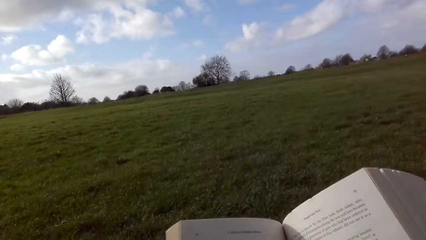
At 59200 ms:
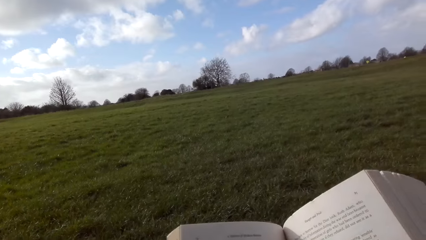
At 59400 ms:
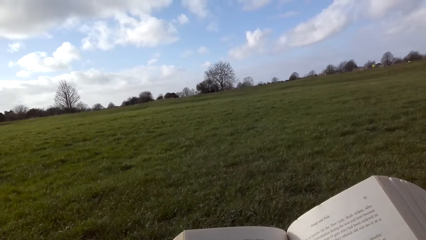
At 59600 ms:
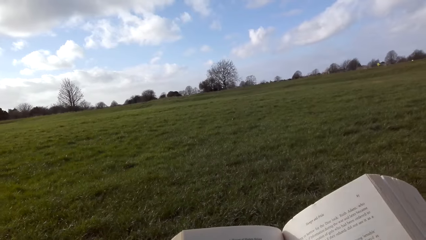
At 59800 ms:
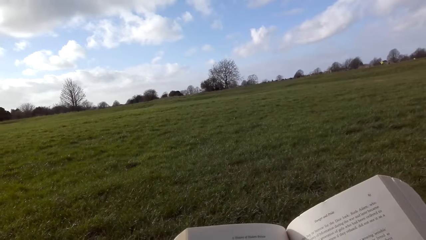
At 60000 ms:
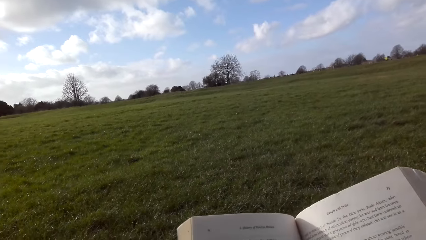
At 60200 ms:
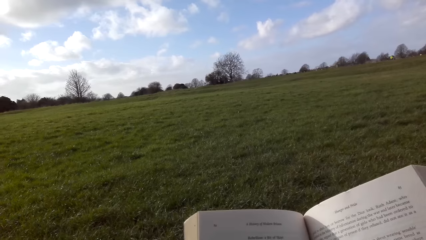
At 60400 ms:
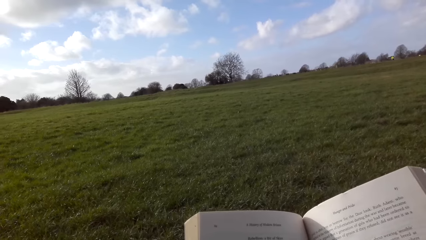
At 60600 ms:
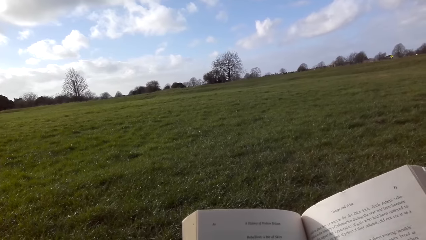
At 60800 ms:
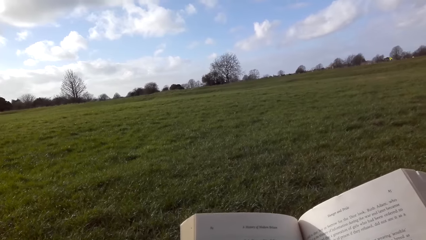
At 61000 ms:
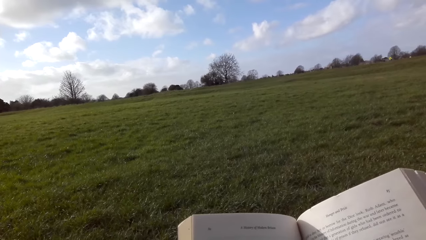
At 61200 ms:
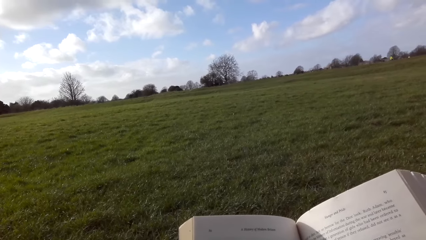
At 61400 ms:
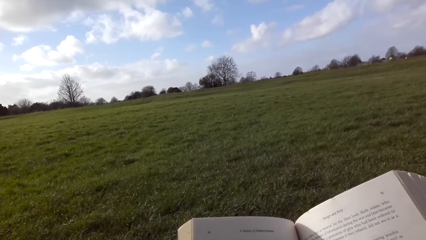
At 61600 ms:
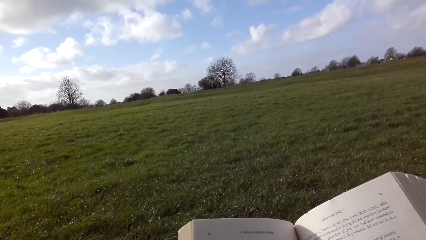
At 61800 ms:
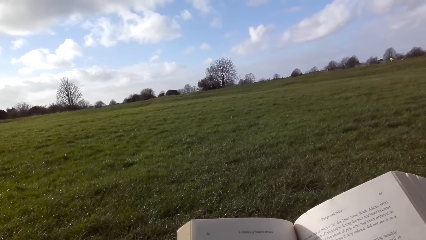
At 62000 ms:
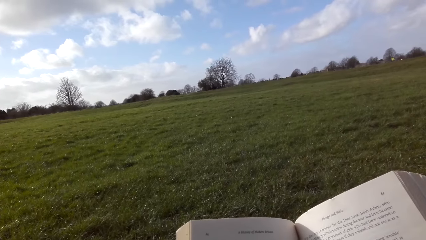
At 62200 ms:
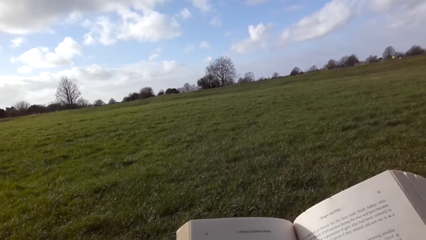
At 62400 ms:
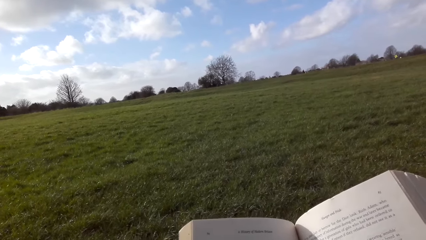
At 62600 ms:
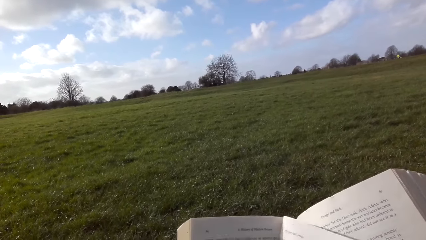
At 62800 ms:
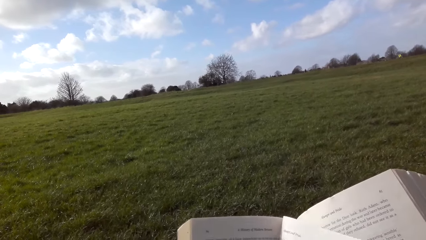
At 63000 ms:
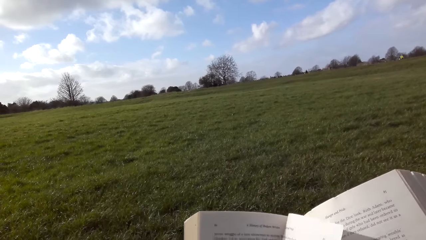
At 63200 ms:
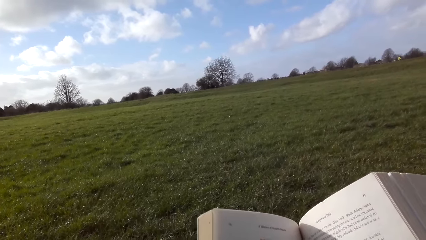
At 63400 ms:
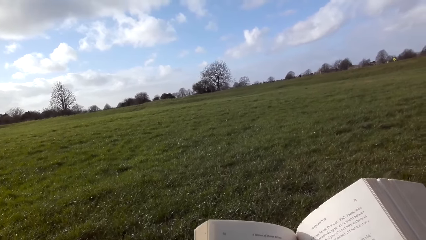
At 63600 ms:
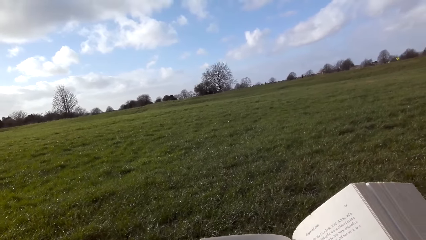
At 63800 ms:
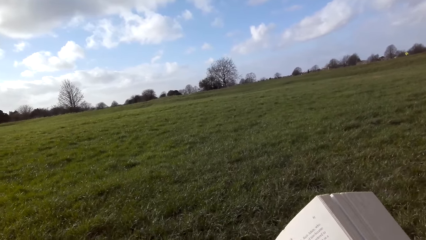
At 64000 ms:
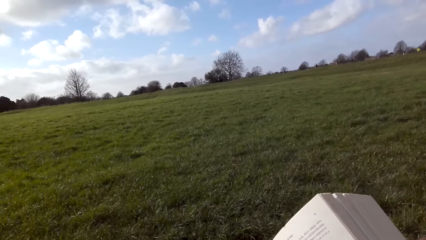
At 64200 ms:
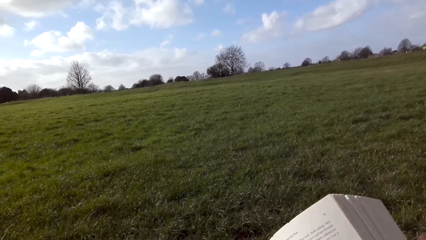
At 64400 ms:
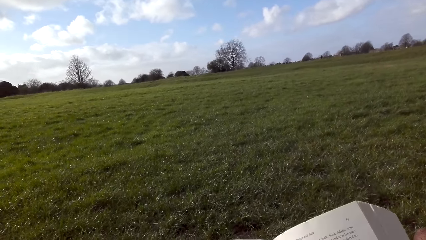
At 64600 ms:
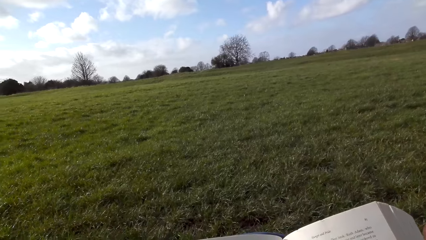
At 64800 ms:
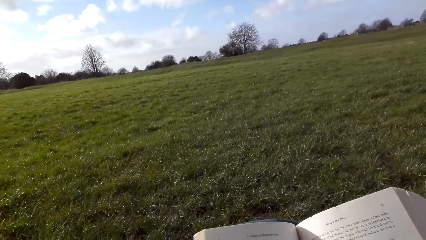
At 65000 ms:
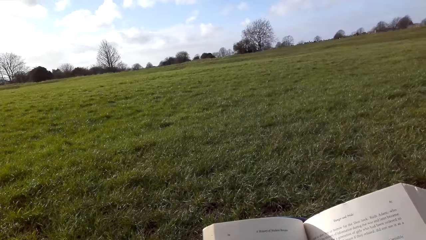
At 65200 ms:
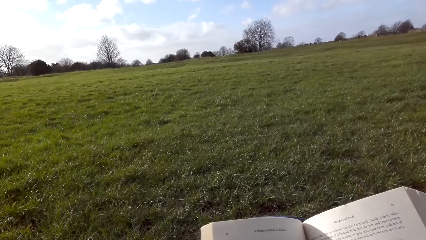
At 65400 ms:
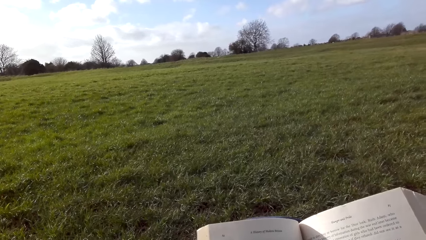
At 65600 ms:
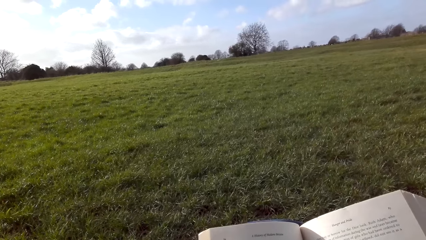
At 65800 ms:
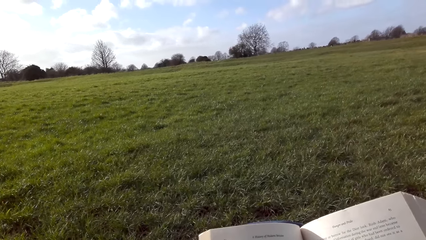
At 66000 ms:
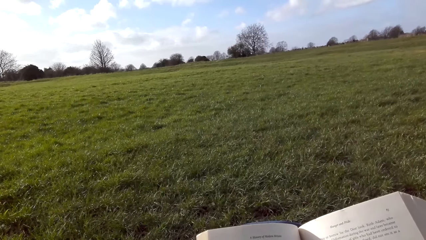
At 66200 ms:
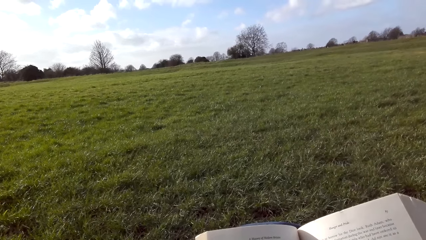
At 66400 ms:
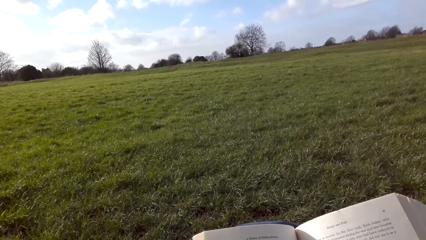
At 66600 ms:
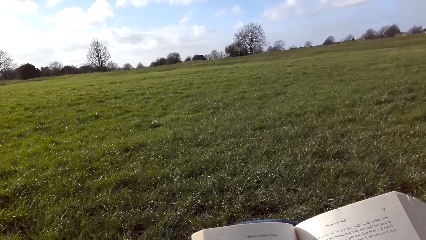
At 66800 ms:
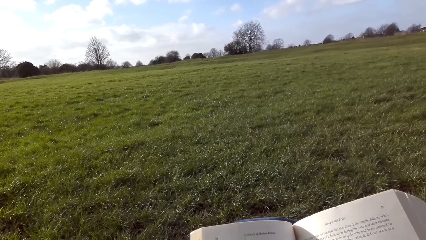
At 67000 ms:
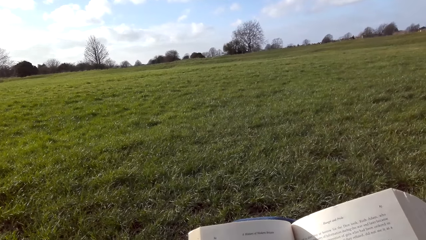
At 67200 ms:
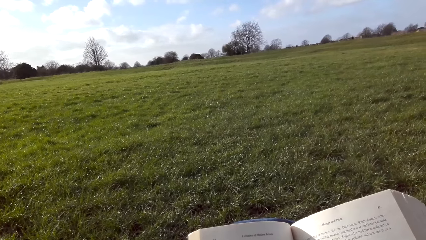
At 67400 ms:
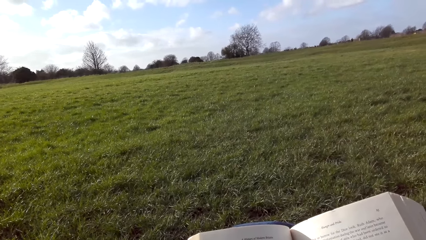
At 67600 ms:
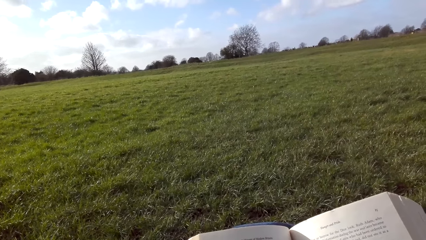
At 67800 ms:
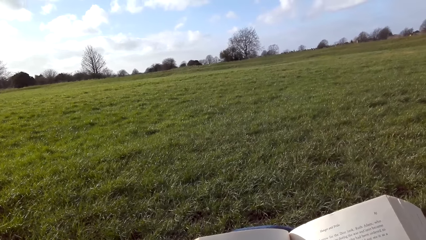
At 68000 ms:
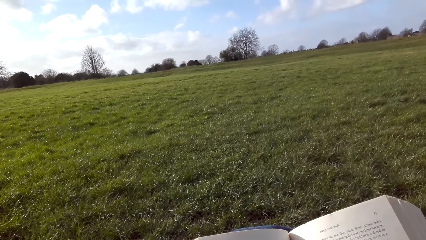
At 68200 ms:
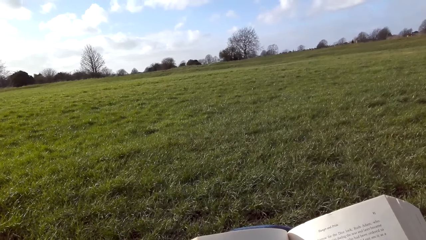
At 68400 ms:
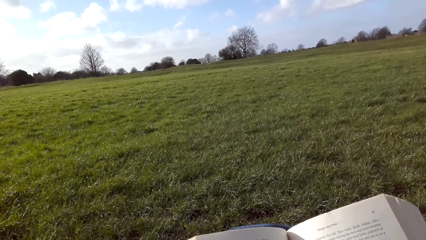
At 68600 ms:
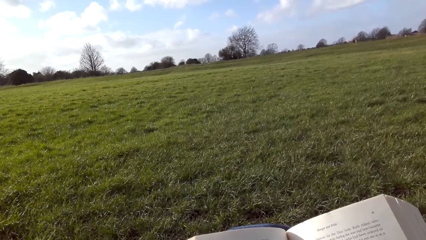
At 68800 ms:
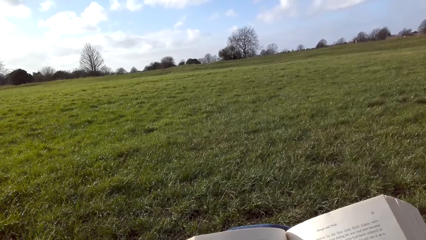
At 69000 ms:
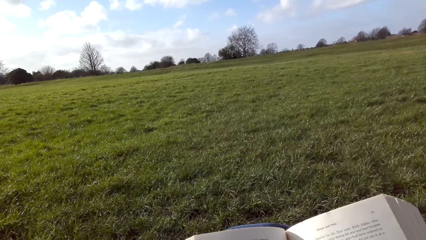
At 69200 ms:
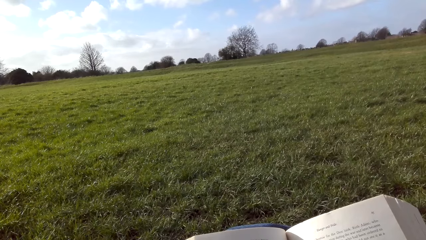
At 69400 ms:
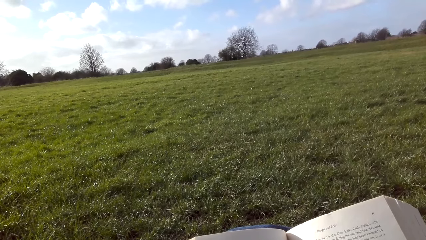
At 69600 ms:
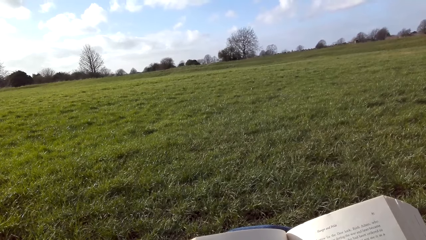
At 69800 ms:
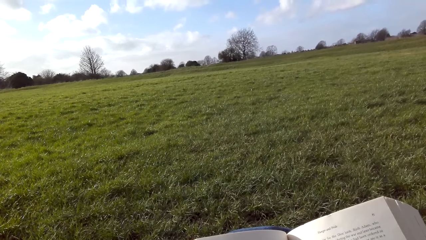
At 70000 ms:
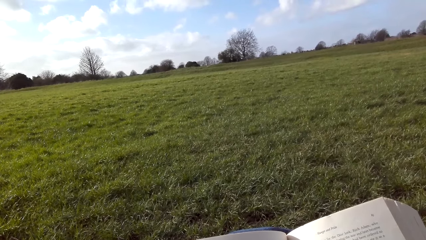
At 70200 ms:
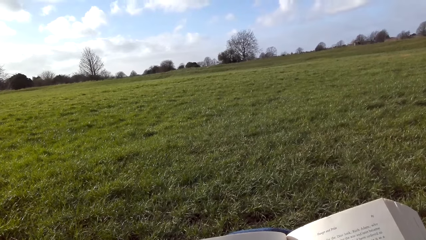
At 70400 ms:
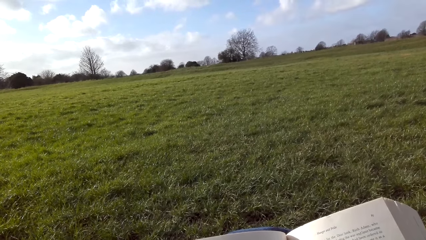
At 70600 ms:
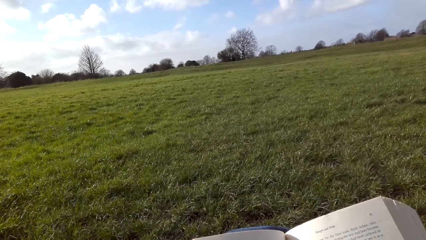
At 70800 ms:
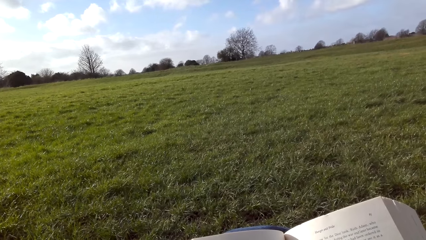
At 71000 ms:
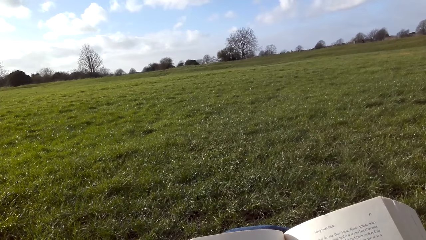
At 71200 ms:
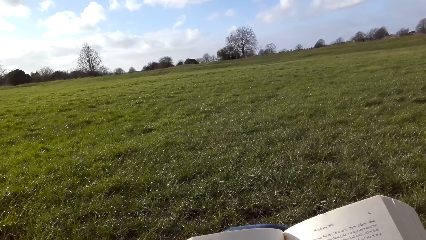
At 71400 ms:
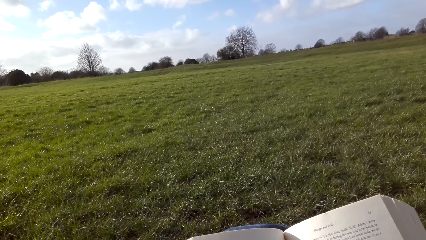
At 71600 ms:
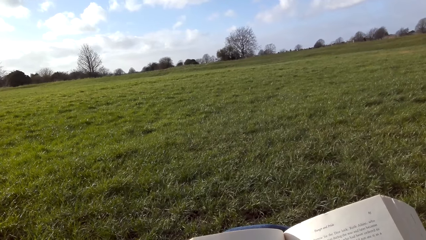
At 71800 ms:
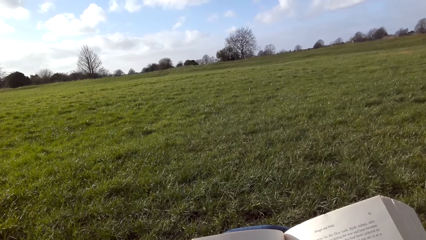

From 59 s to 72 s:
The camera wearer flips the book. They read the book.

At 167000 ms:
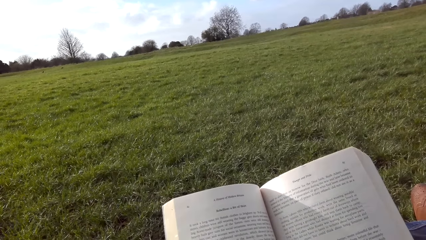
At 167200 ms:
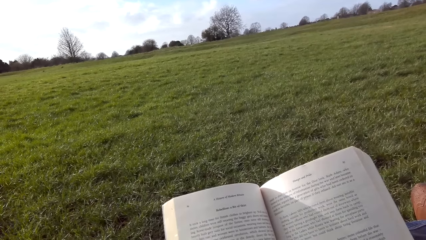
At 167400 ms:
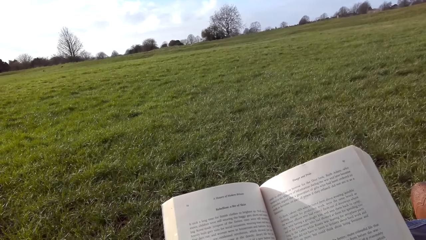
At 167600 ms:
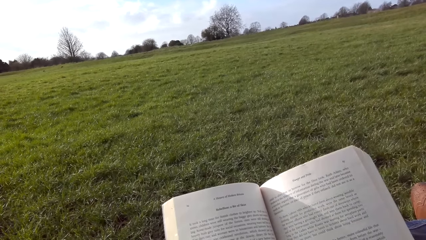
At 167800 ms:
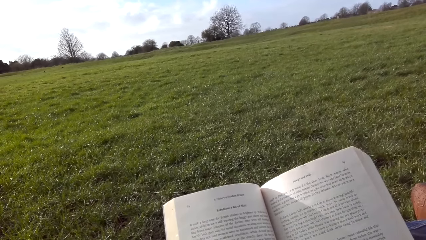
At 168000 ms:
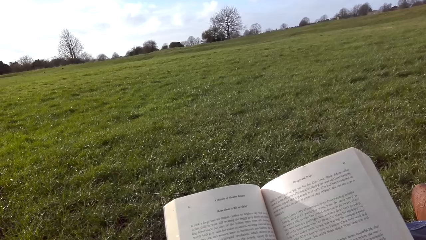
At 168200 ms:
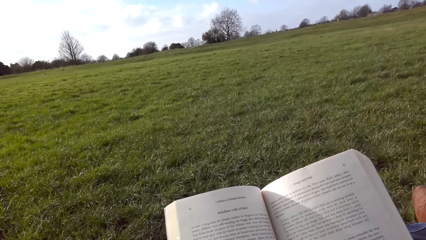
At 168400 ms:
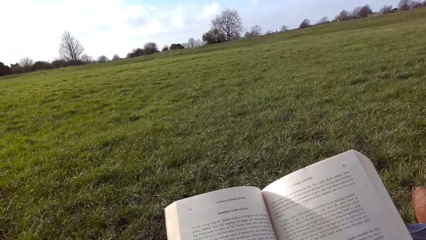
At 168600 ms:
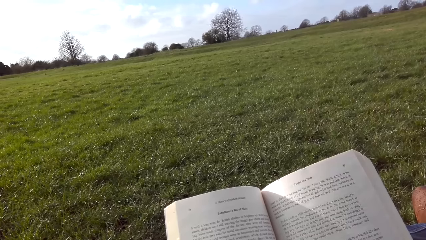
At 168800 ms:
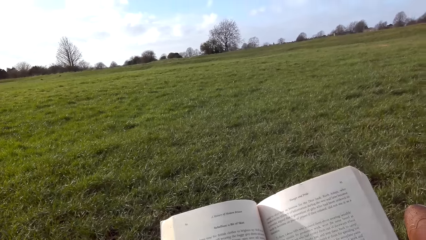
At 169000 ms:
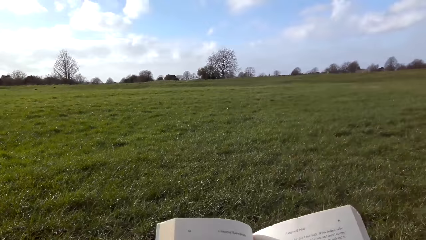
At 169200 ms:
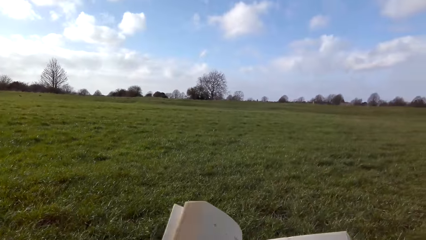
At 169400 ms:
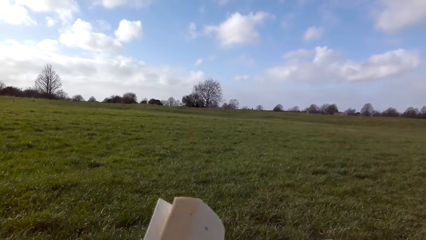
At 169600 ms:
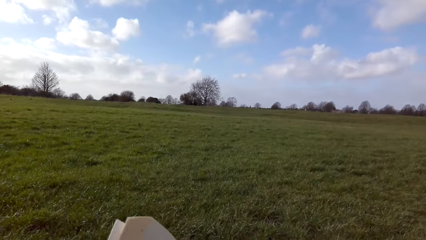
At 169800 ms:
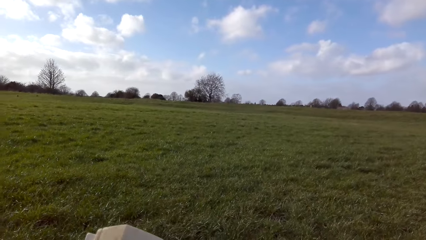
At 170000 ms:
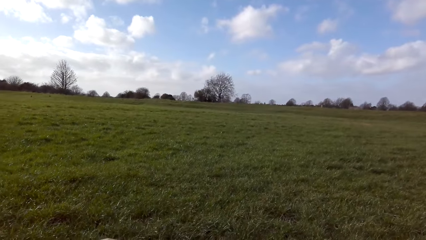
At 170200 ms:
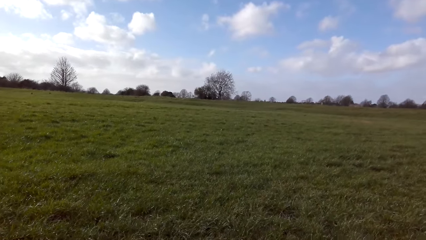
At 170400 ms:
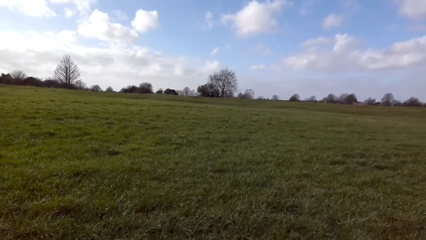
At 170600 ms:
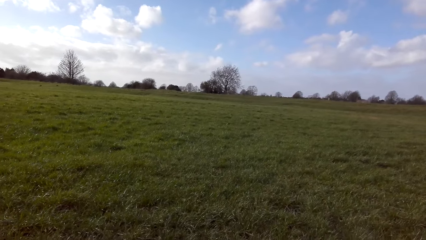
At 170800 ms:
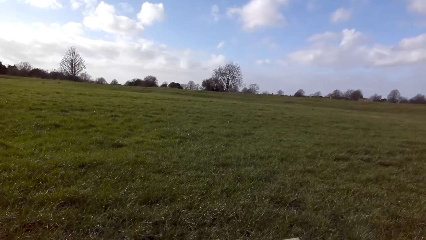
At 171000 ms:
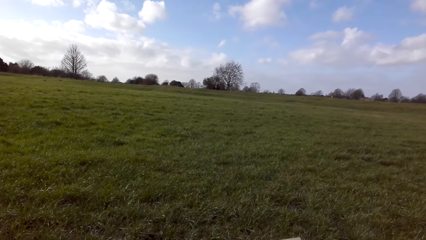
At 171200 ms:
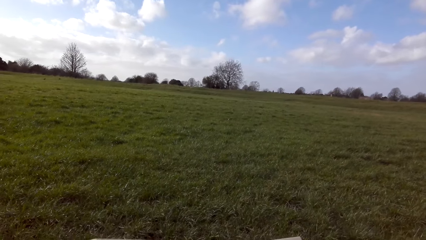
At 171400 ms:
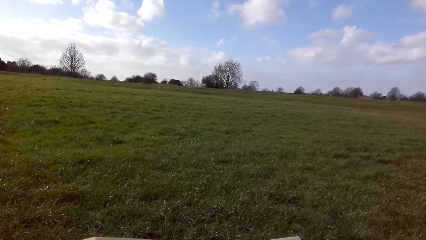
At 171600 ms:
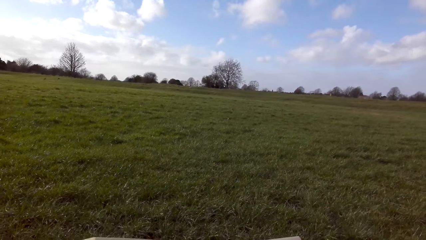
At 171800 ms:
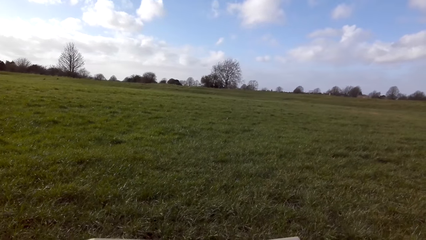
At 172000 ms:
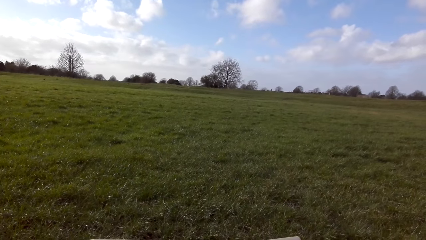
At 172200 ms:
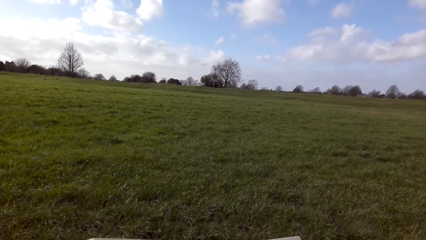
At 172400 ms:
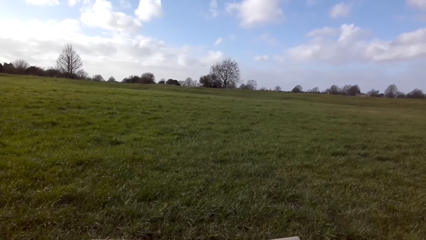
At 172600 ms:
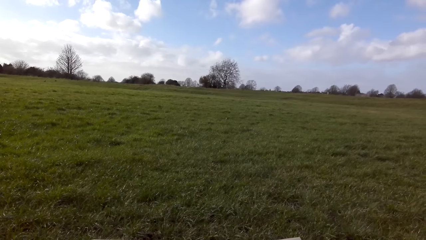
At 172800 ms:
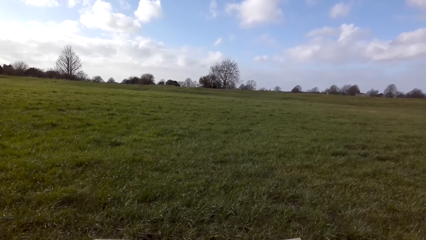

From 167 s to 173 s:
The camera wearer adjusts the book.
